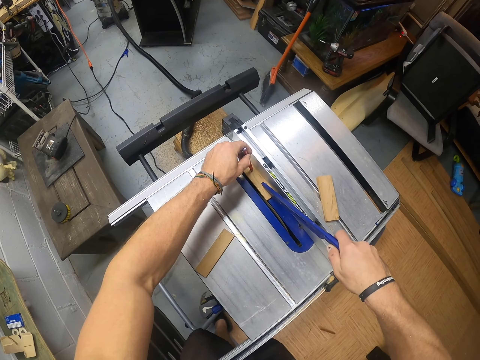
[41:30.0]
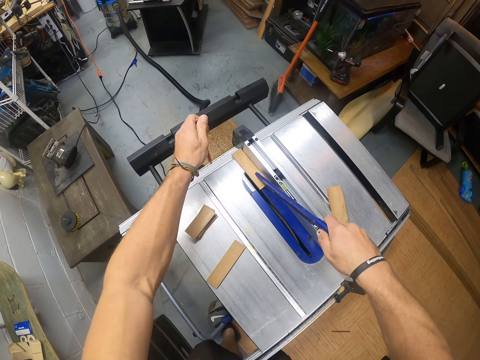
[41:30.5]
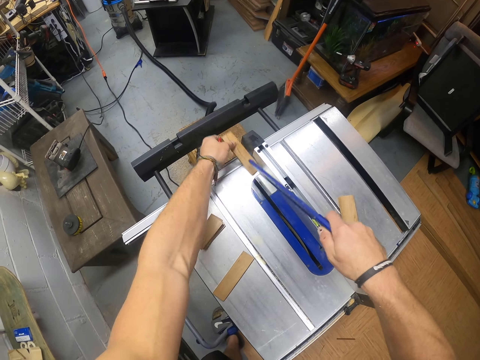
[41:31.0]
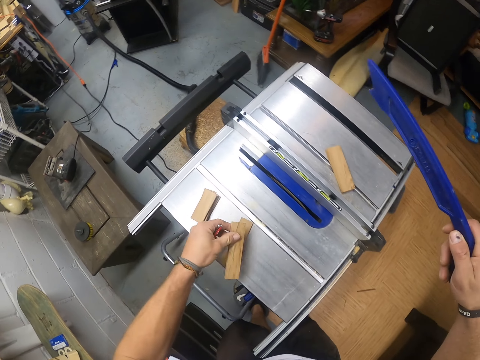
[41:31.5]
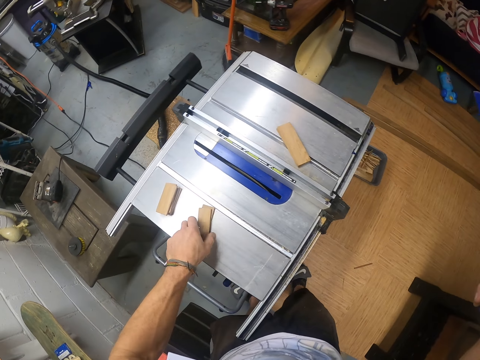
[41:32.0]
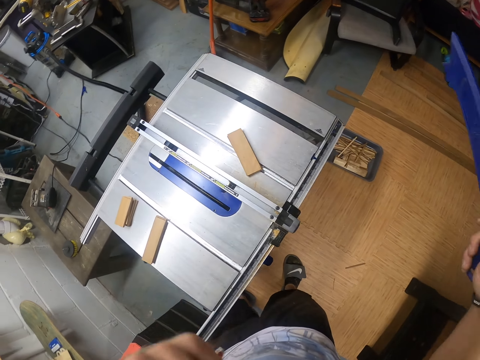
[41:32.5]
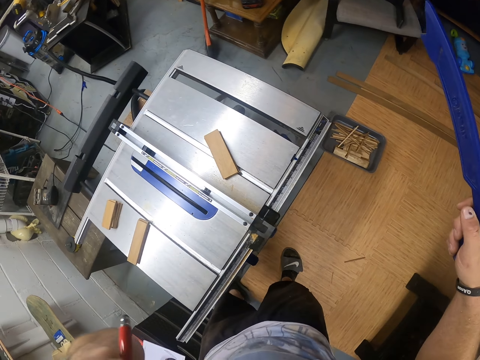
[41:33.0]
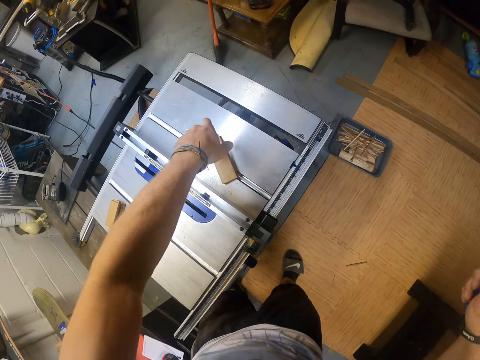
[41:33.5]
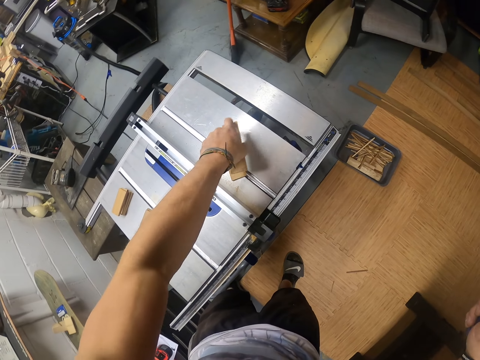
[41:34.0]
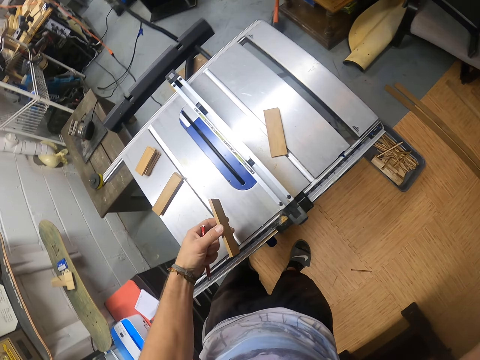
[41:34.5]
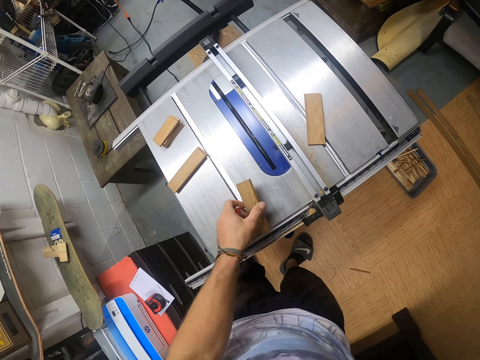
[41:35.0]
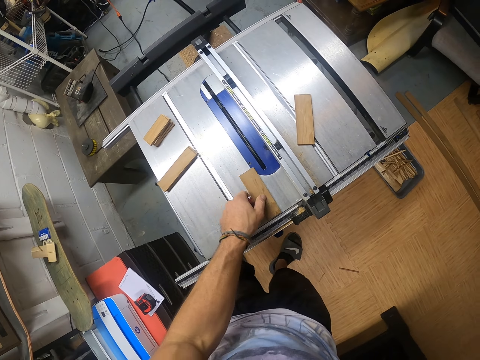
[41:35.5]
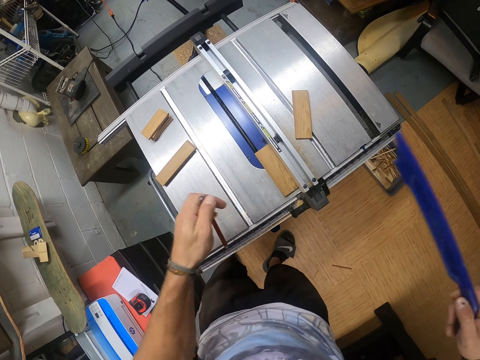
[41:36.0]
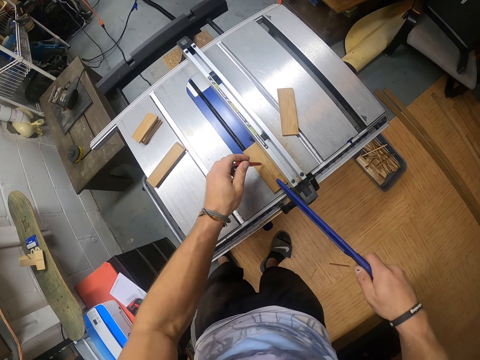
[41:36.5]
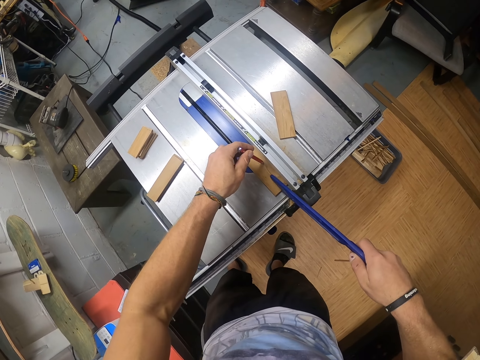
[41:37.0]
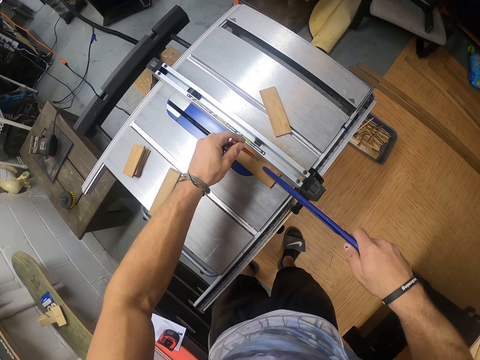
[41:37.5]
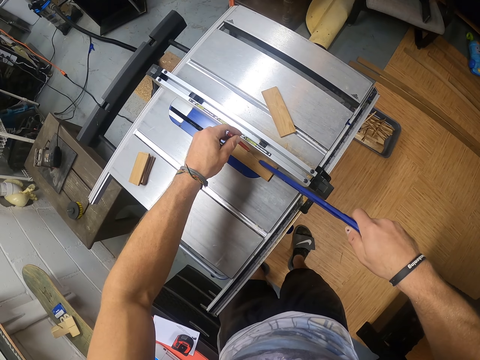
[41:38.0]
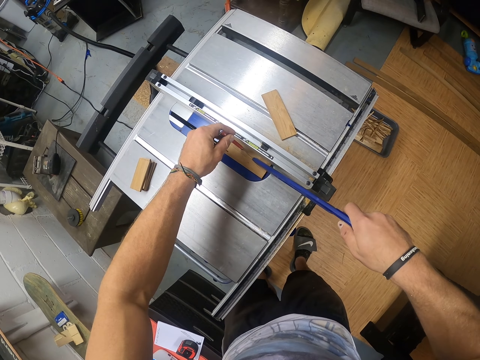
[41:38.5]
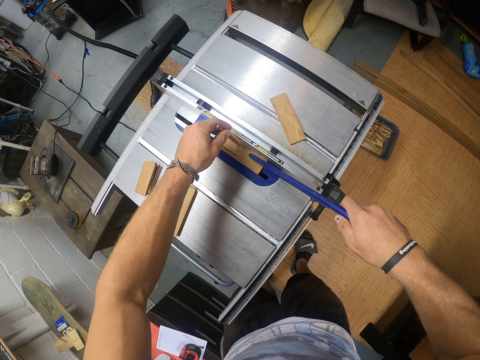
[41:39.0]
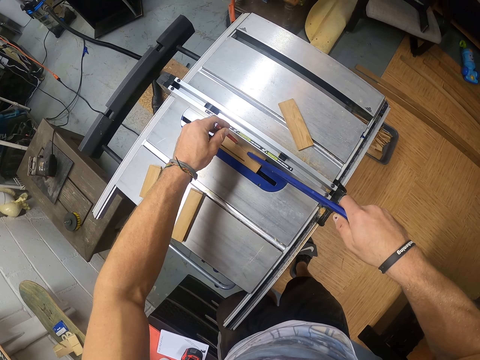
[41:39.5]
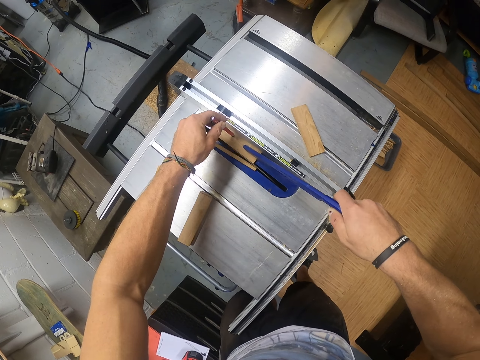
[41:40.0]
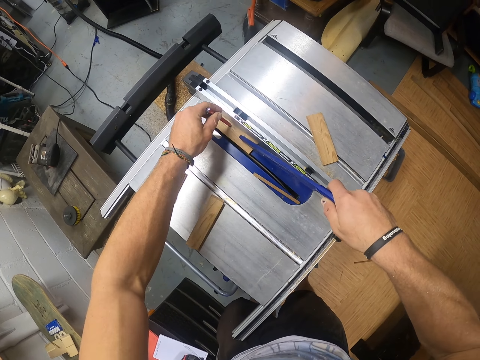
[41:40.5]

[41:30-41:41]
The camera wearer picks the plank from the table saw with his left hand. He drops the plank on the table saw with his left hand. He scratches his face with his left hand. He picks the plank from the table saw with his left hand. He holds the piece of wood. He drops the plank on the table saw with his left hand. He shifts the plank on the table saw with his left hand. He holds the piece of wood. He pushes the plank on the table saw with the pen and the push stick in both hands. He cuts the plank on the table saw with the pen and the push stick in both hands.

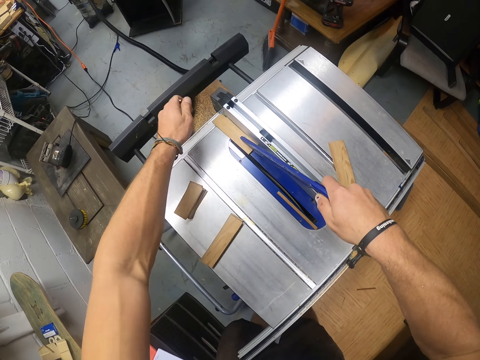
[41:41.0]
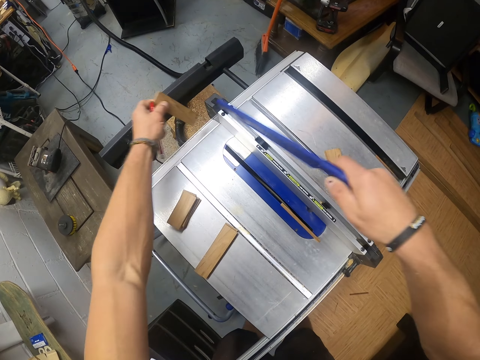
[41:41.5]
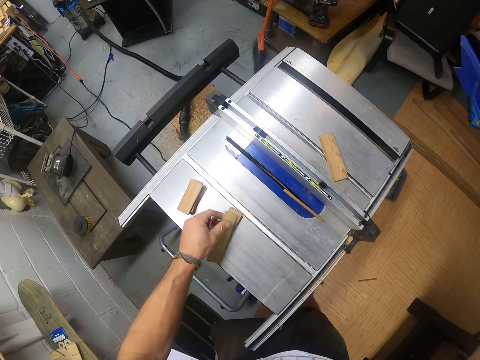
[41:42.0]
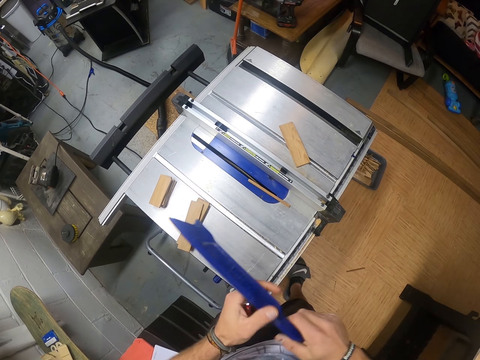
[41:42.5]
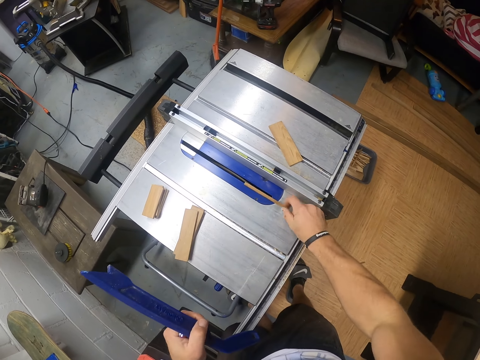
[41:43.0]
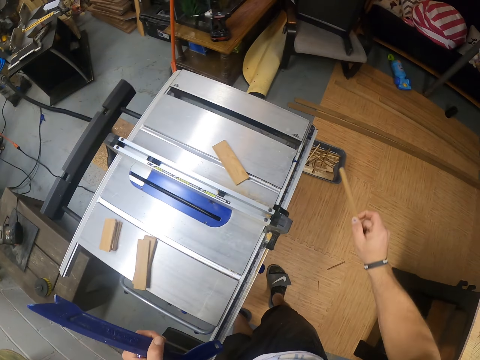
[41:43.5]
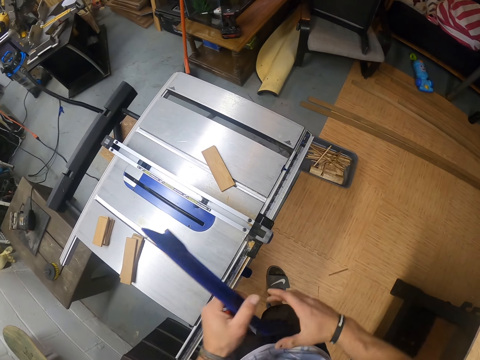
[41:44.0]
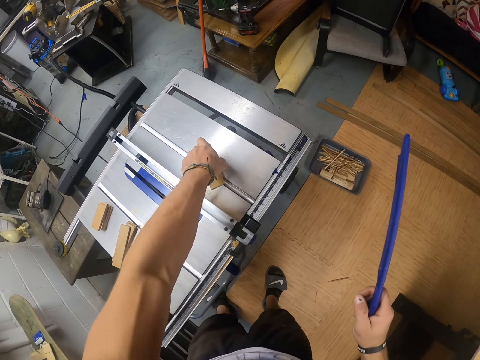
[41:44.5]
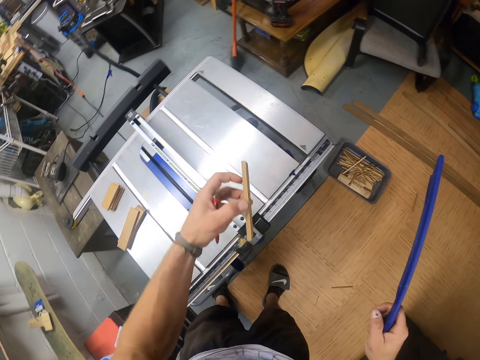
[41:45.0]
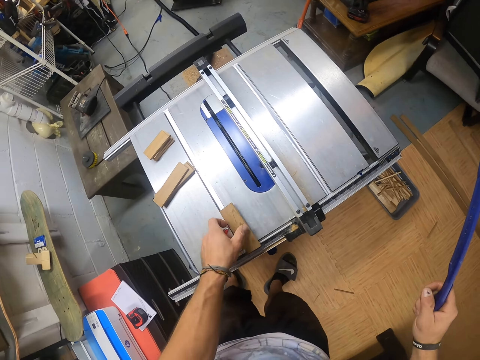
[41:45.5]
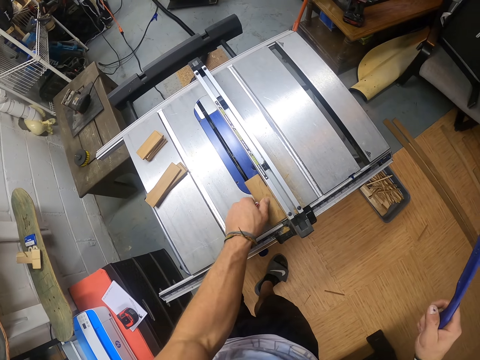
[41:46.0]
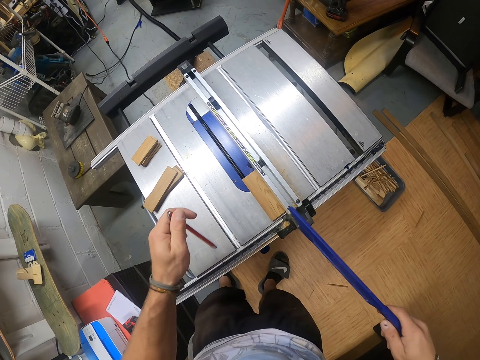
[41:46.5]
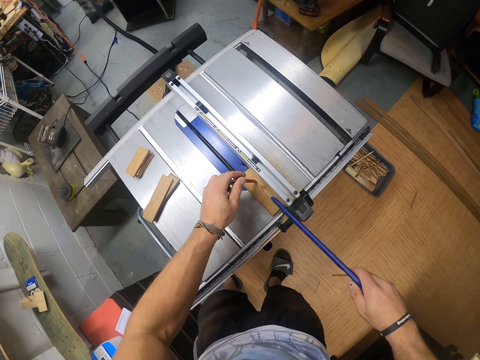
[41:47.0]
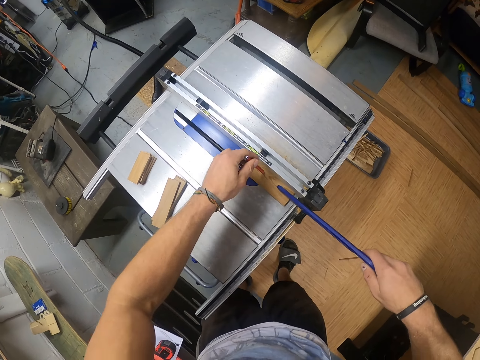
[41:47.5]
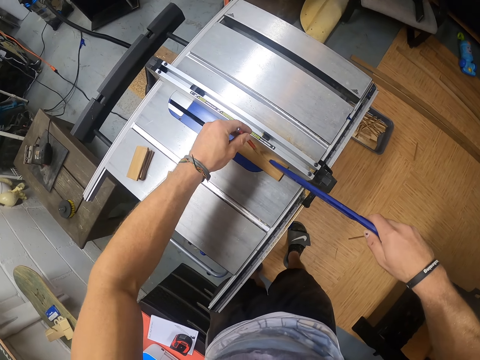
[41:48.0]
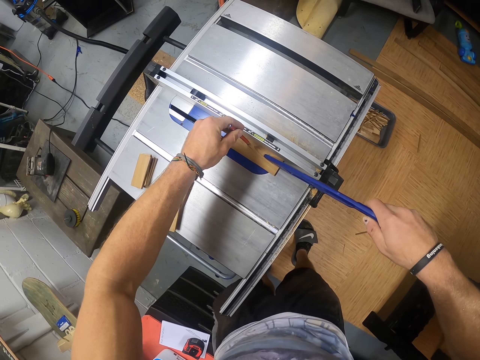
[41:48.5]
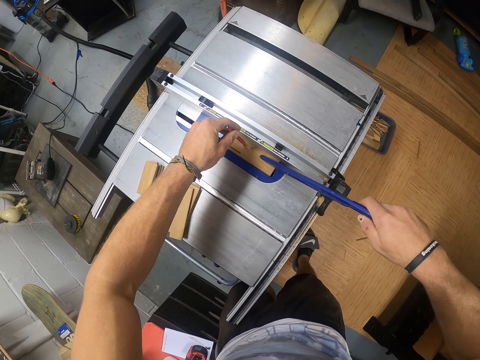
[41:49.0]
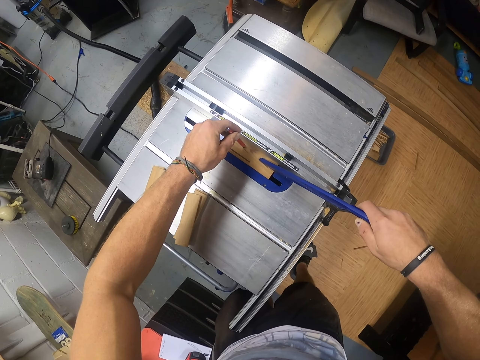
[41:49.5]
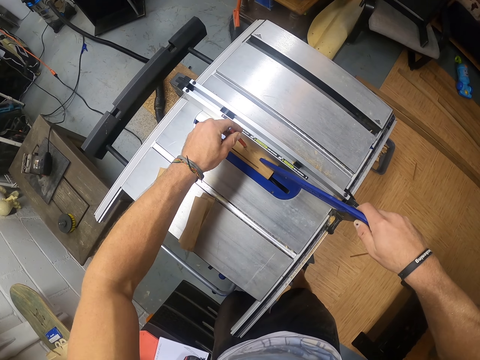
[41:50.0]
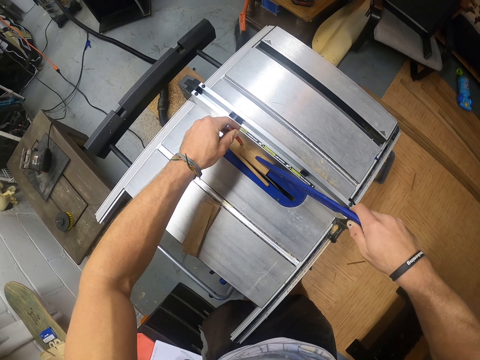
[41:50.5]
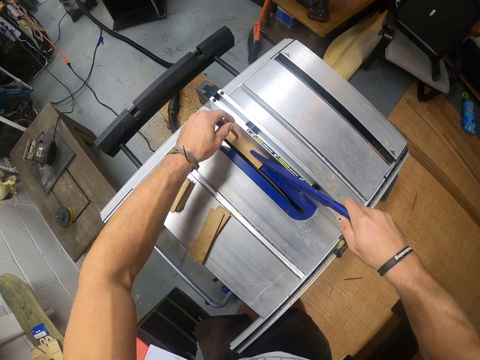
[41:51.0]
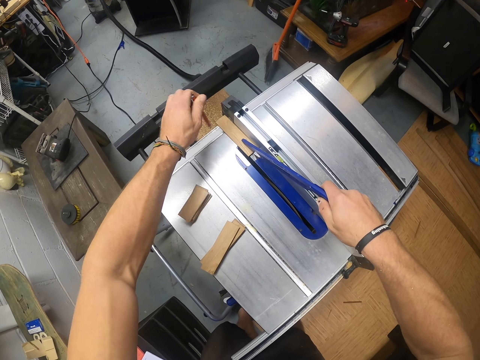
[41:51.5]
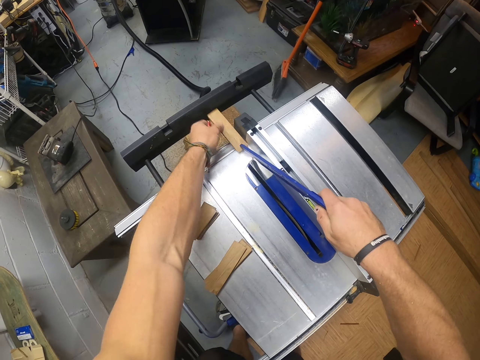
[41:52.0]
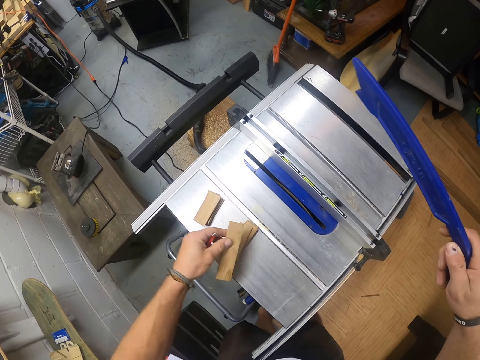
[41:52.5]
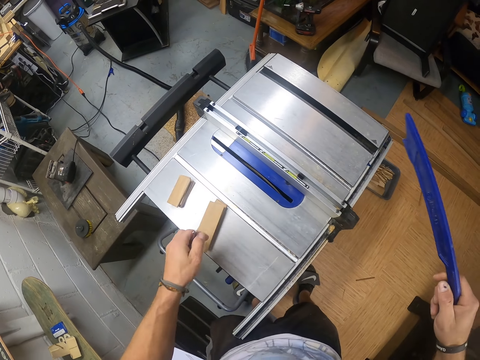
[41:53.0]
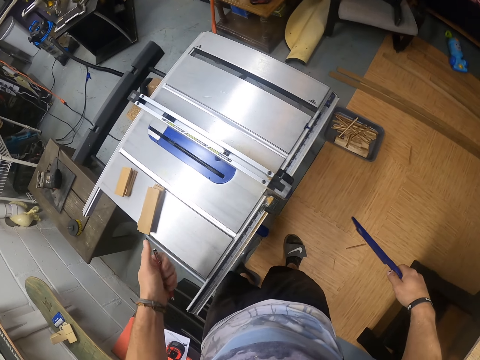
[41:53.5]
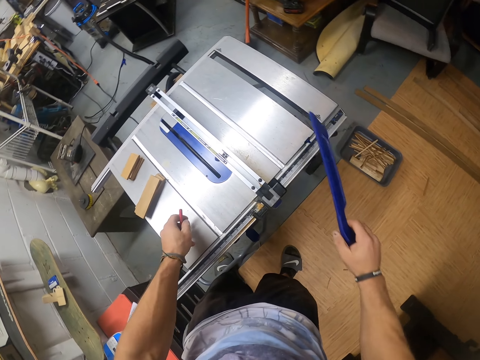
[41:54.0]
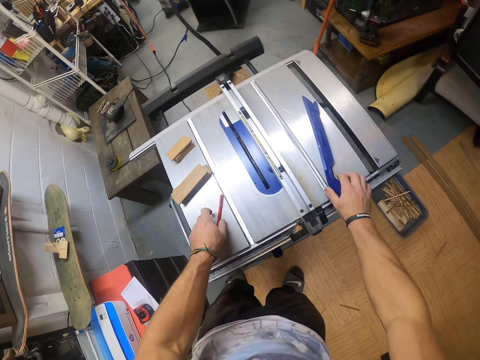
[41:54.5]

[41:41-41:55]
The camera wearer picks the plank from the table saw with his left hand. He drops the plank on the table saw with his left hand. He passes the push stick from his right hand to his left hand. He picks an offcut from the table saw with his right hand. He drops the offcut in the pan on the floor with his right hand. He passes the push stick from his left hand to his right hand. He picks the plank from the table saw with his left hand. He drops the plank on the table saw with his left hand. He shifts the plank on the table saw with his left hand. He holds a piece of wood. He pushes the plank on the table saw with the pen and the push stick in both hands. He cuts the plank on the table saw with the pen and the push stick in both hands. He picks the plank from the table saw with his left hand. He holds a piece of wood. He drops the plank on the table saw with his left hand. He drops the pen on the table saw with his left hand. He drops the push stick on the table saw with his right hand.
